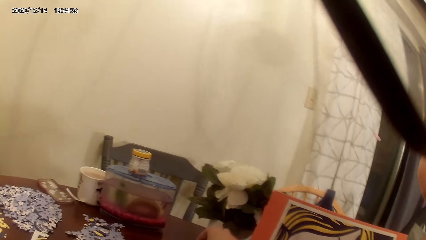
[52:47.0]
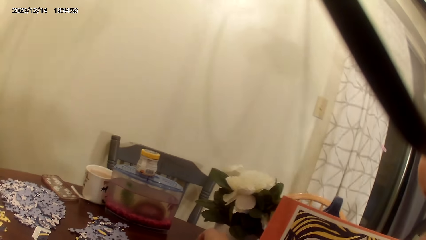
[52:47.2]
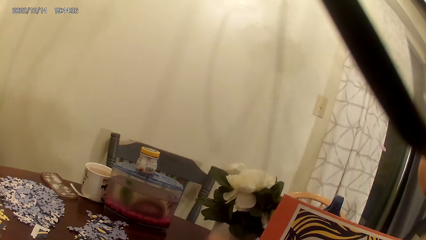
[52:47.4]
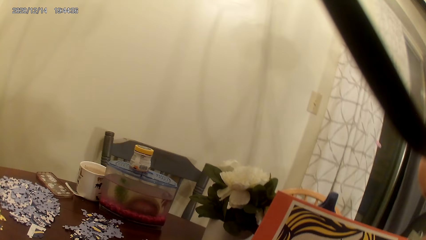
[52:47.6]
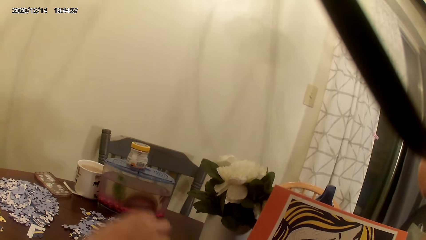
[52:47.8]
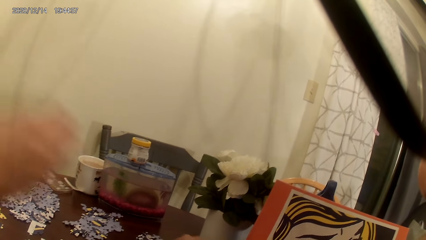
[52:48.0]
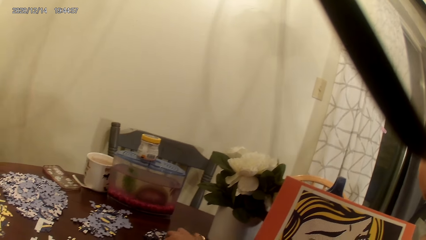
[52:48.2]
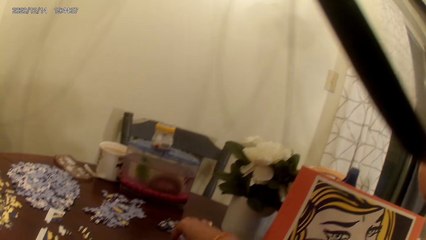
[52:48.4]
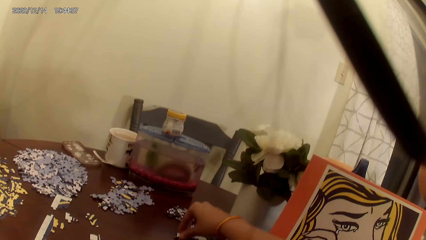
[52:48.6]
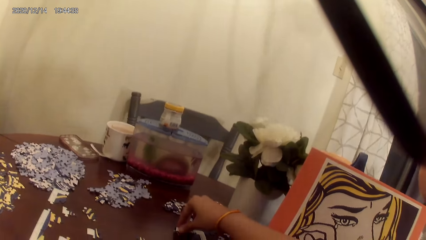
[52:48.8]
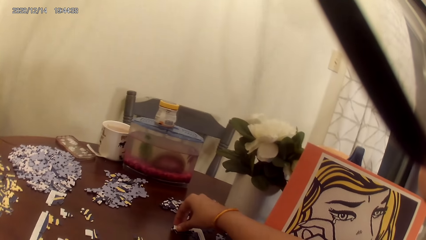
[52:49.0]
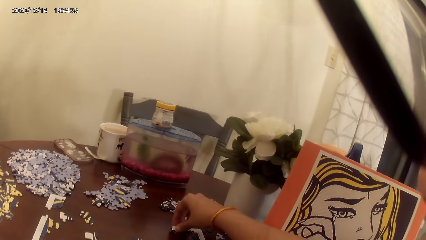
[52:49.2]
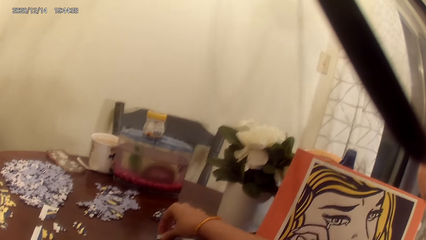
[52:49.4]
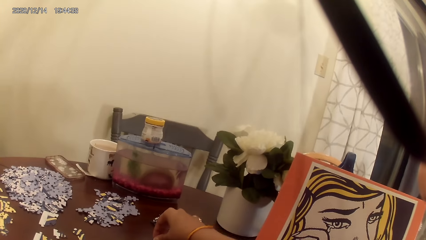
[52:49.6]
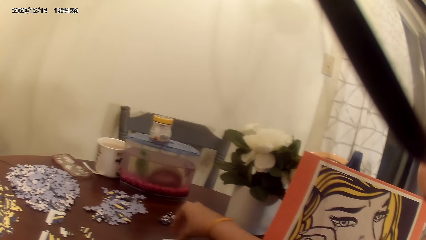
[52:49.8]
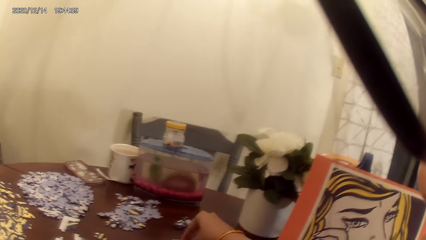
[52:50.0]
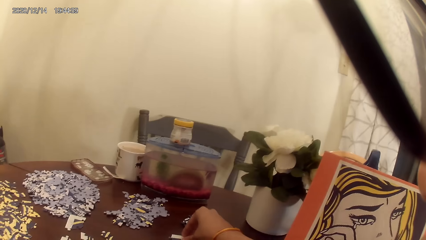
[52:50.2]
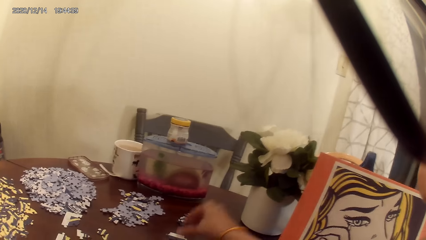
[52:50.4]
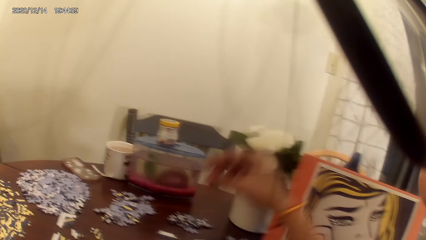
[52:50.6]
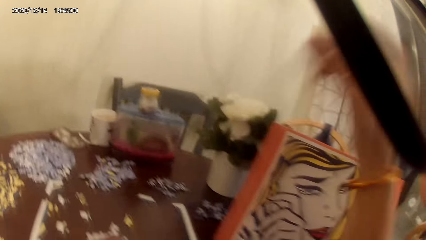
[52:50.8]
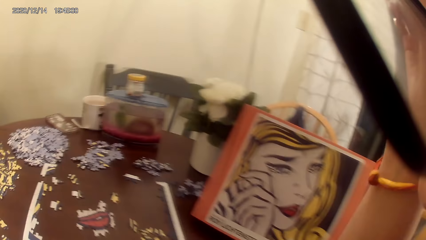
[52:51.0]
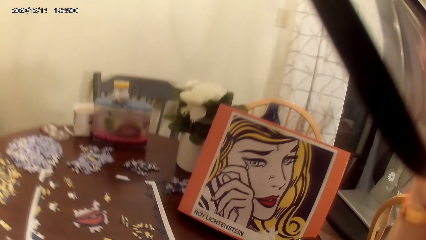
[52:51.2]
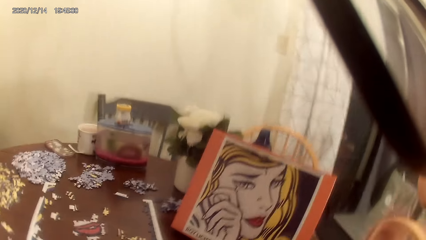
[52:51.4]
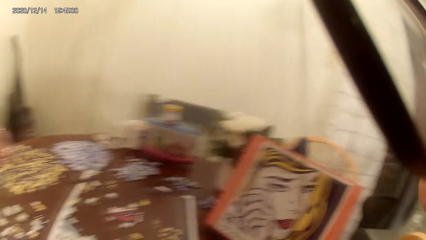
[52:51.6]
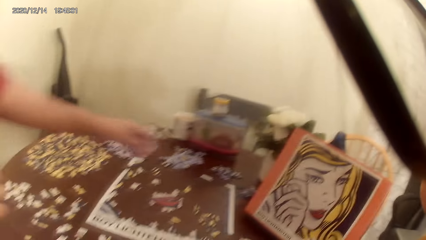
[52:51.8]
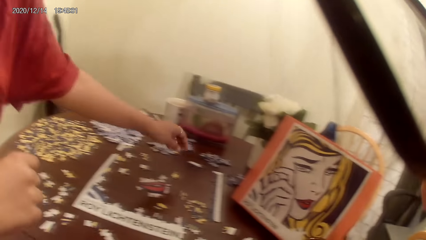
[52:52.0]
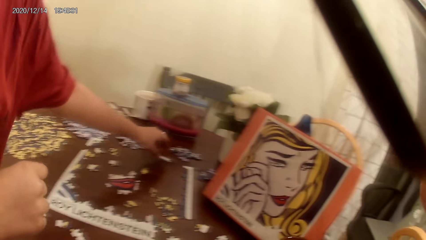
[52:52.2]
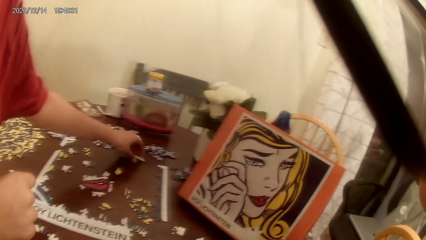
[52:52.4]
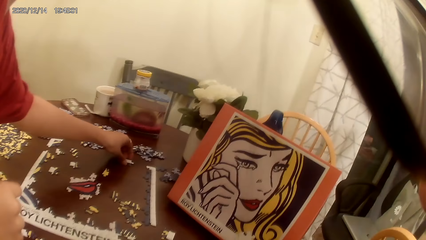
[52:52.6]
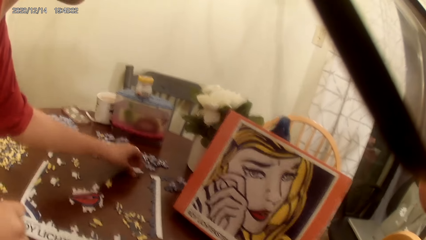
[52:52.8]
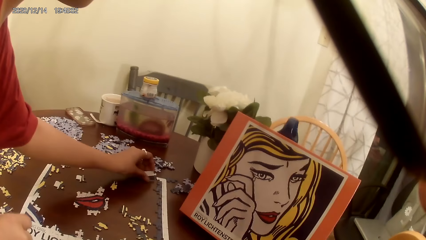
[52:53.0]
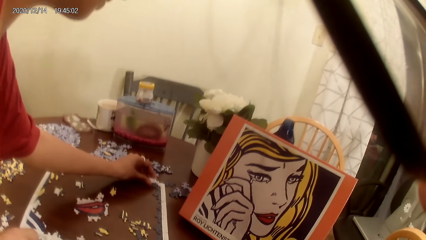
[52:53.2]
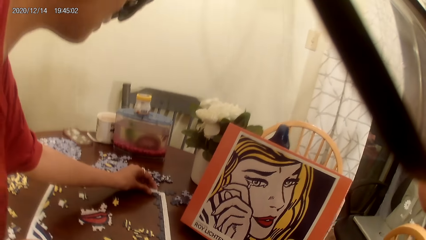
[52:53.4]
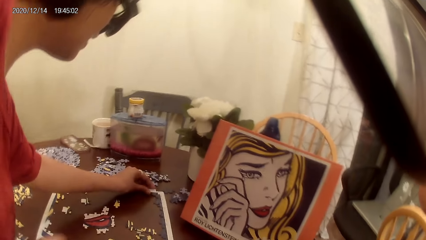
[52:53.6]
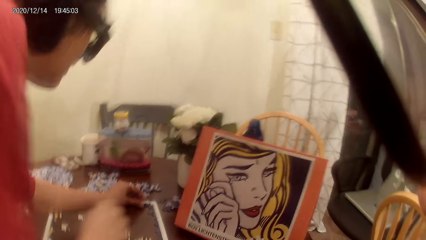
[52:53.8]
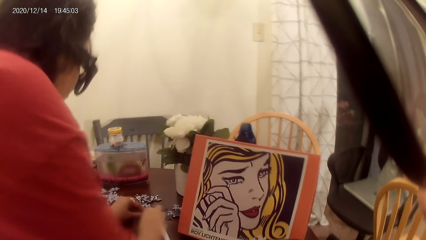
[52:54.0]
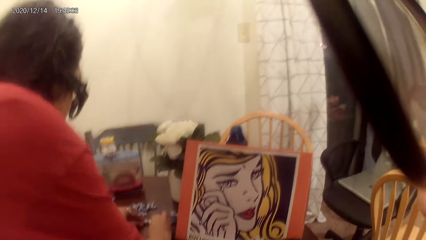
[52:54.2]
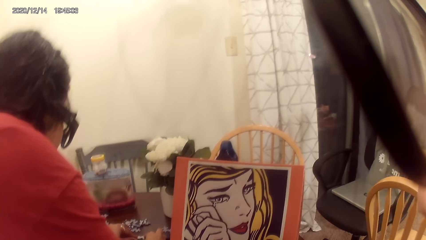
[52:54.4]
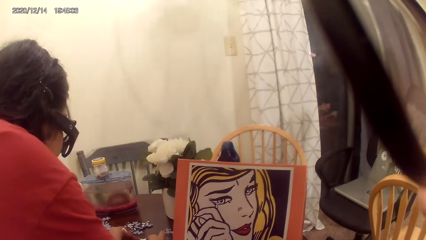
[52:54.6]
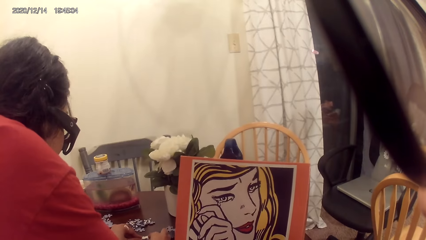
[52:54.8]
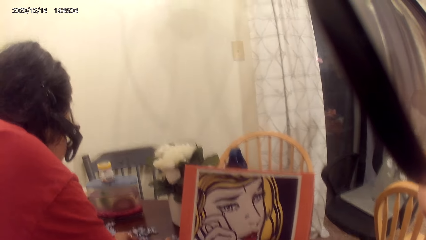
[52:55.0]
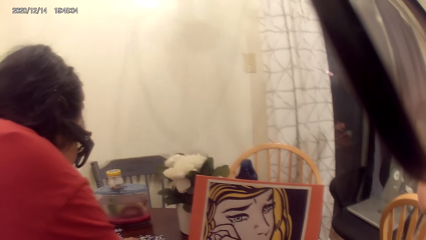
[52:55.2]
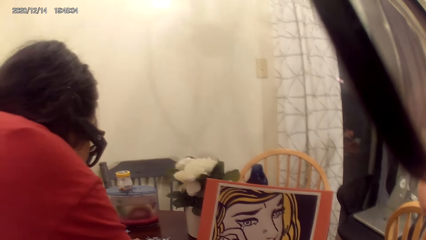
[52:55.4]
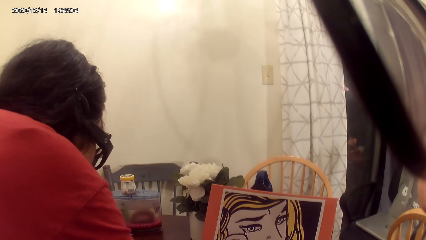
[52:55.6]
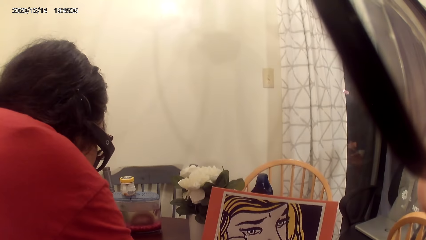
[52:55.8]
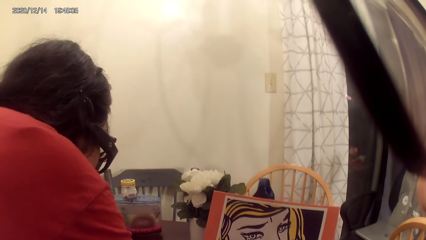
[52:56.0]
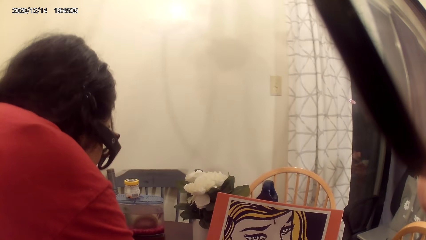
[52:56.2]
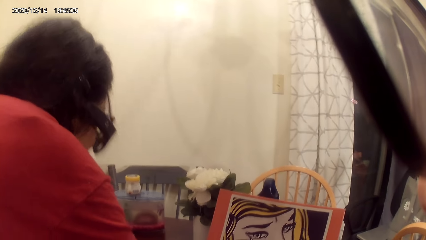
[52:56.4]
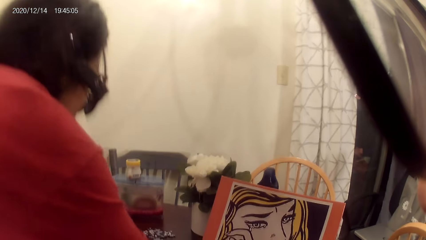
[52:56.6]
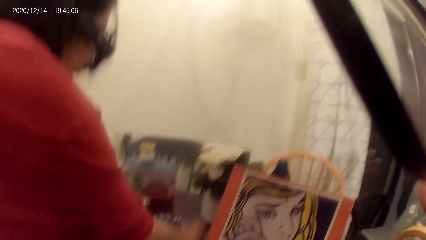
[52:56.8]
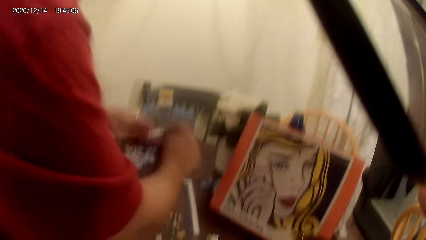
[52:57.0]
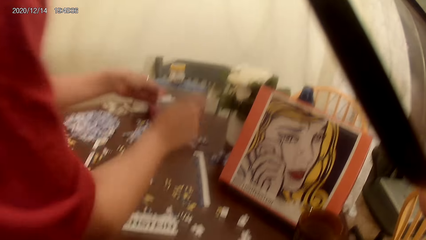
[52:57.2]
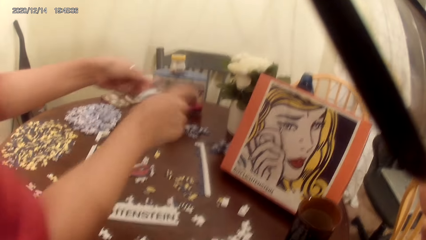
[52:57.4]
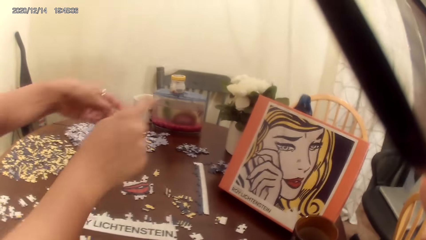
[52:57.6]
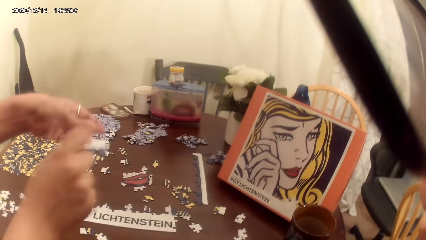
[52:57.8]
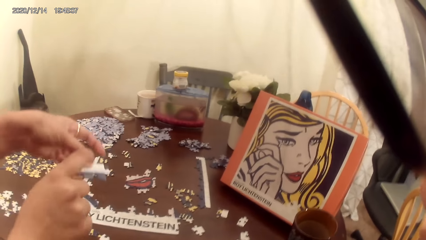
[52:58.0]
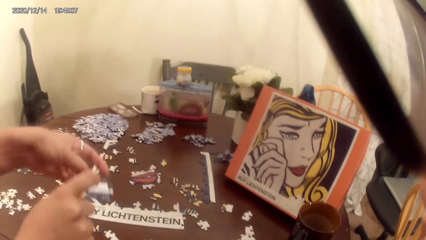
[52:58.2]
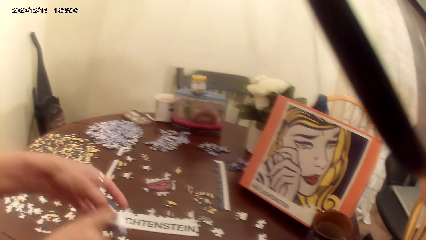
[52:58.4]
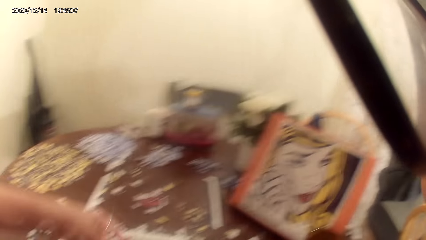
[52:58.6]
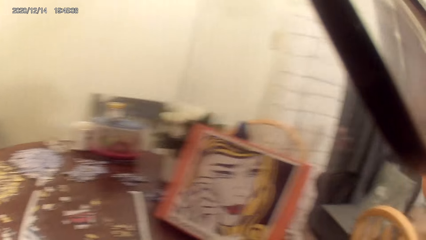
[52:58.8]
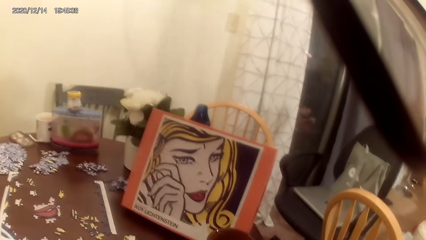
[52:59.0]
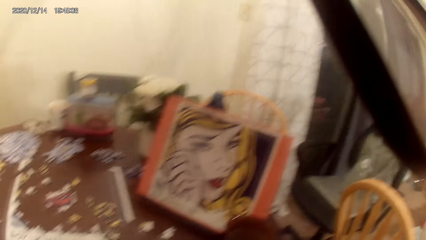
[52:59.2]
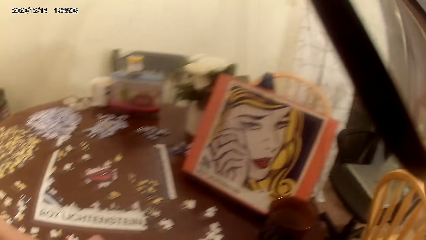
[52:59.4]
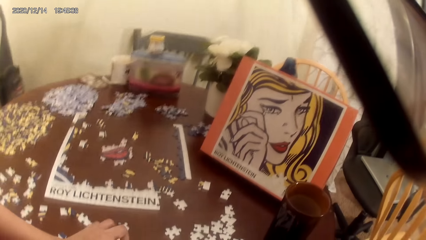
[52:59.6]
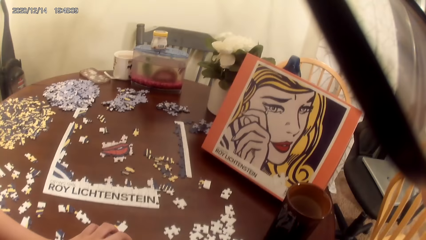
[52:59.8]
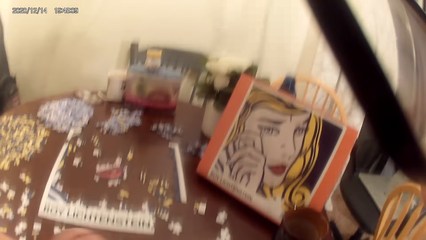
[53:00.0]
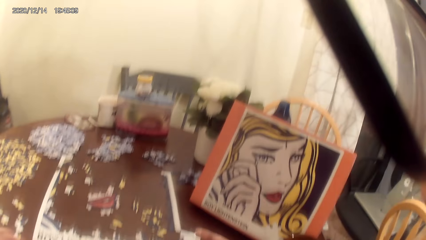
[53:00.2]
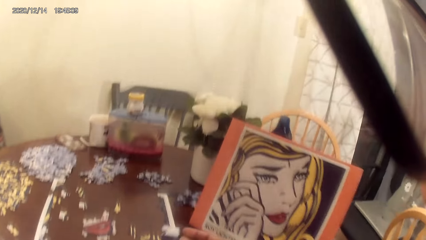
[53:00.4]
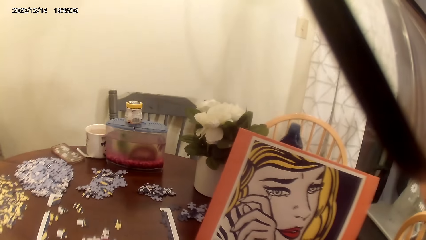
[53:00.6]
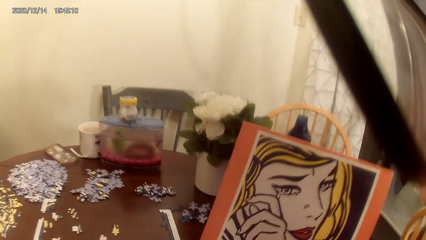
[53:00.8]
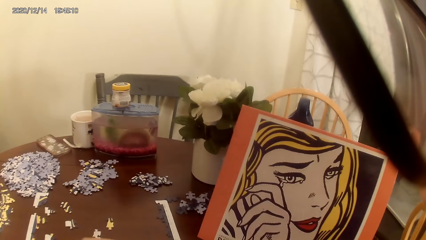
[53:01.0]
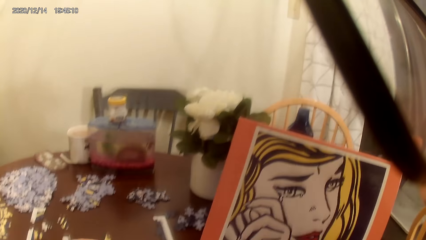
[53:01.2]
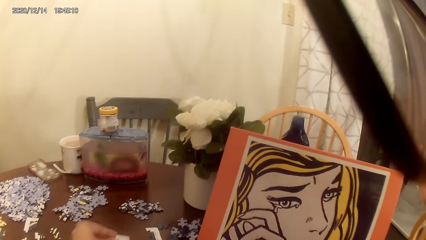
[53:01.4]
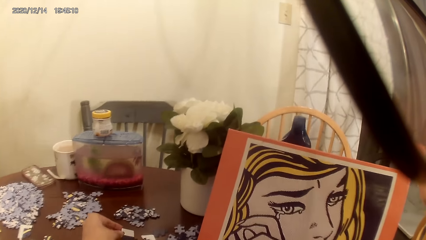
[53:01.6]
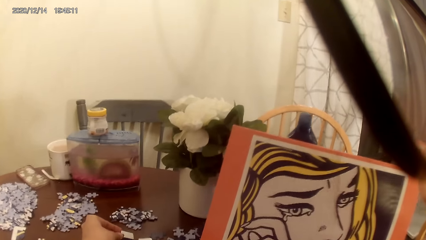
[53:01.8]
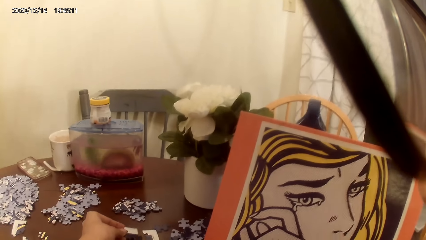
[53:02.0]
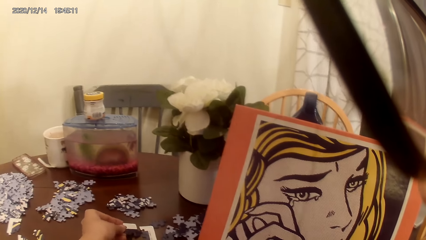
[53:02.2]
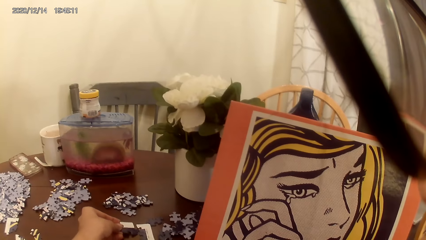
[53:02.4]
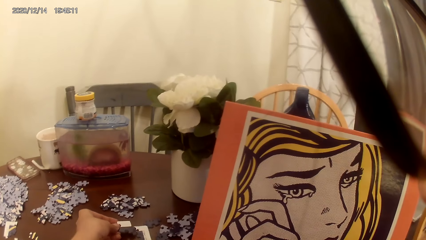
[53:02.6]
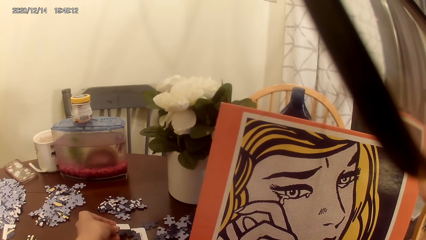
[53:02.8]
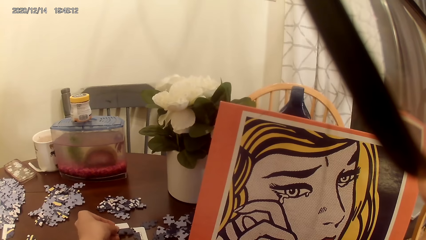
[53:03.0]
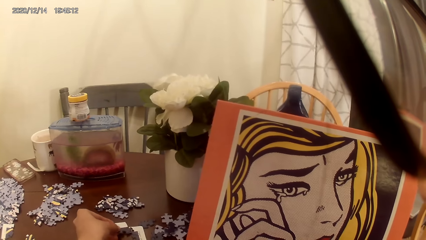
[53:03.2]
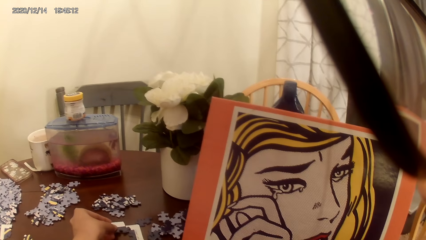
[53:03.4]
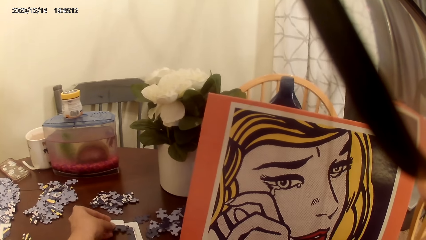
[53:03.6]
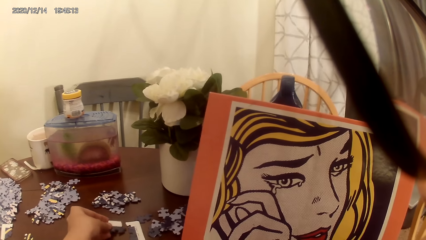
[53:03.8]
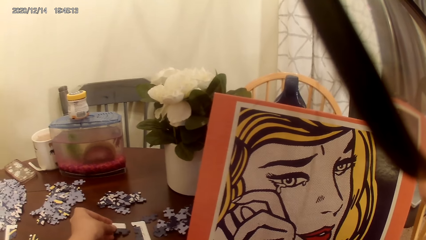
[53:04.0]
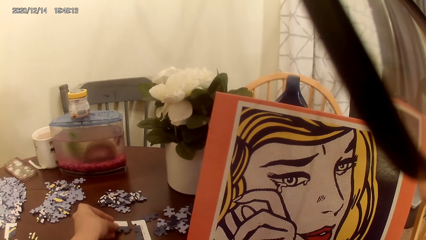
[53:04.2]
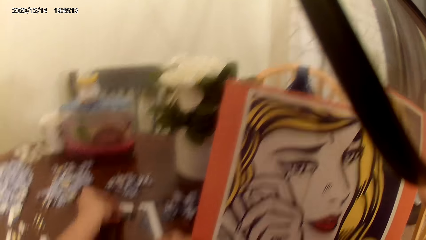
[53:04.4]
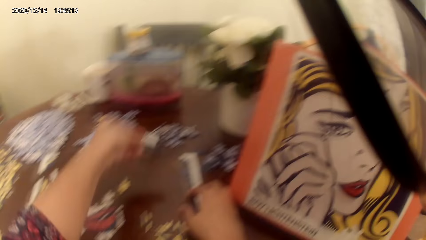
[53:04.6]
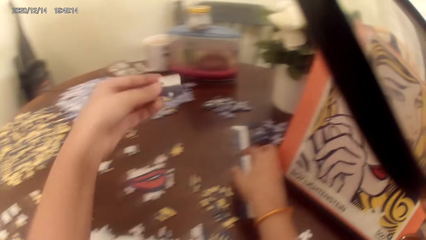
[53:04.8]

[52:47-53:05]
The camera wearer plays the jigsaw puzzle. A lady plays the jigsaw puzzle and talks with the camera wearer. The camera wearer raises the hand. The lady plays the jigsaw puzzle. The camera wearer talks. The lady talks with the camera wearer and plays the jigsaw puzzle. The camera wearer talks with the lady and plays the jigsaw puzzle. The lady talks with the camera wearer.
